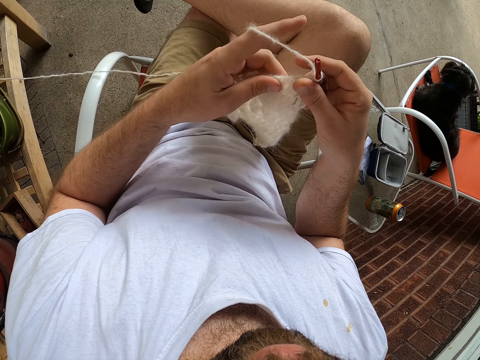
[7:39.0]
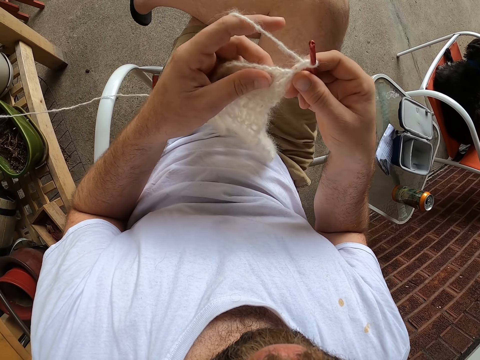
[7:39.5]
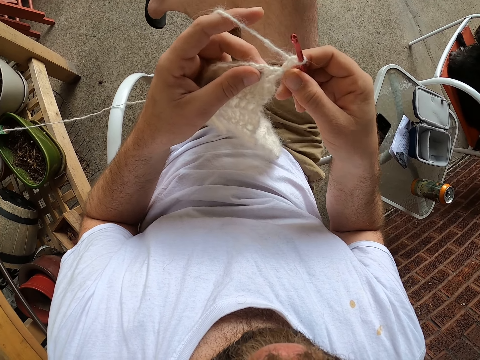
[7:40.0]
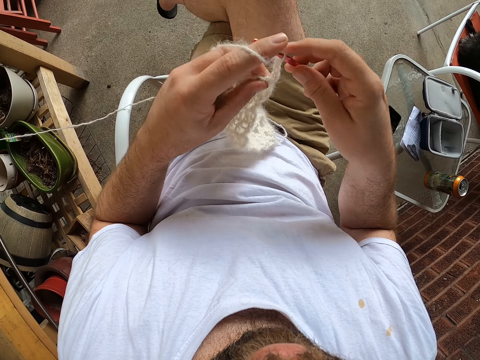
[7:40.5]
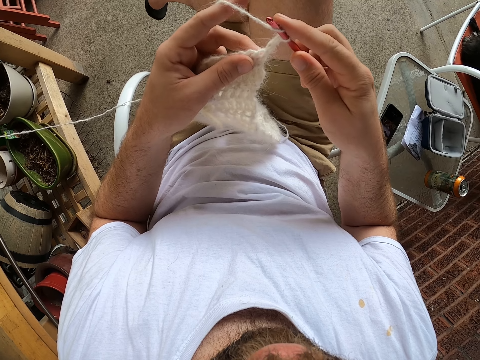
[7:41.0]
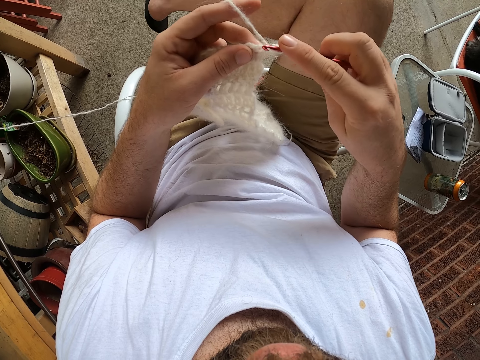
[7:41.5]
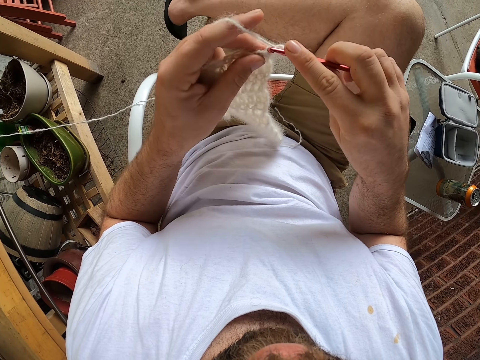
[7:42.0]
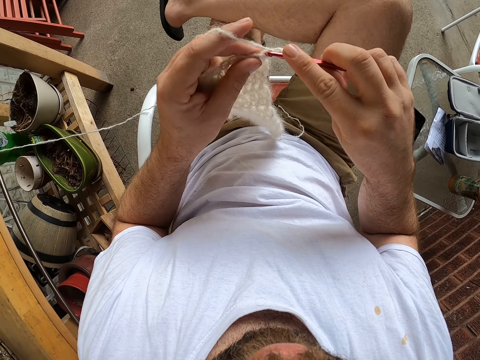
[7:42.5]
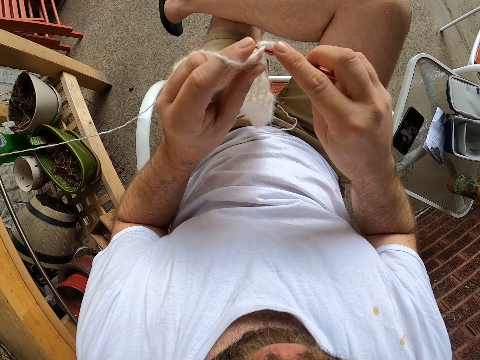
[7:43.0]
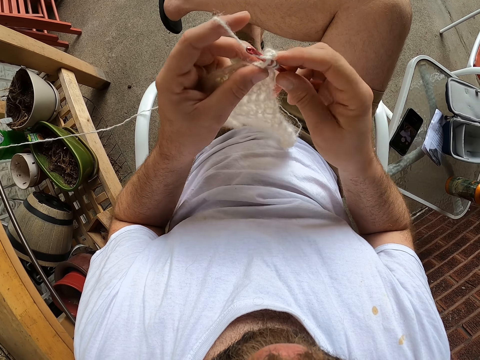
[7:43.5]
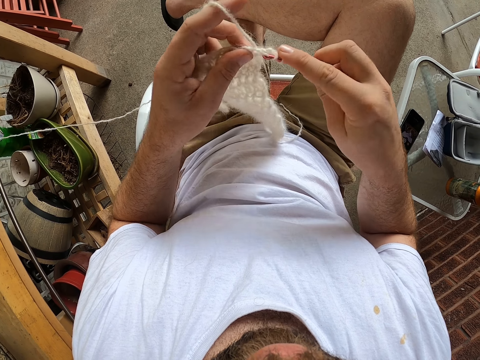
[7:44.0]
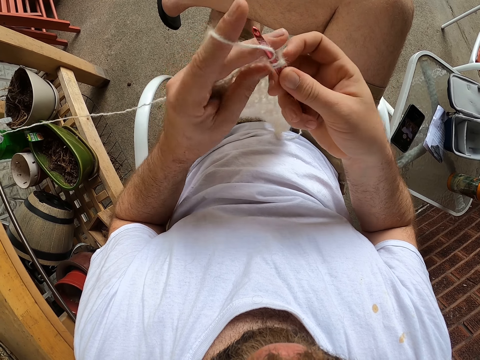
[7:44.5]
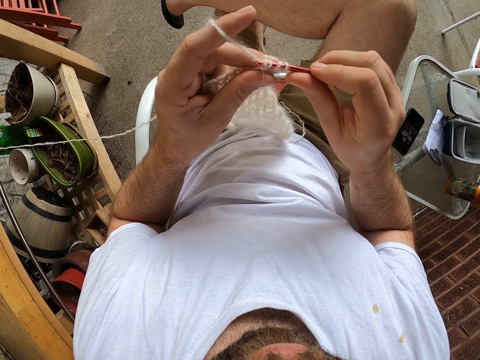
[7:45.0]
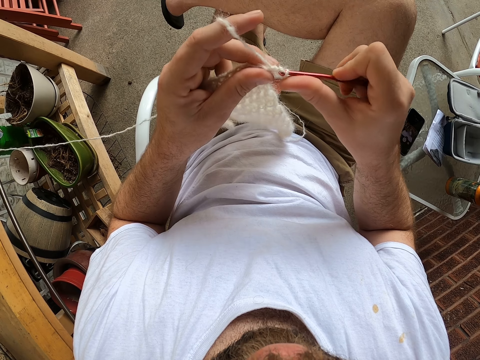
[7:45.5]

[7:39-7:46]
The camera wearer stitches the crochet thread.

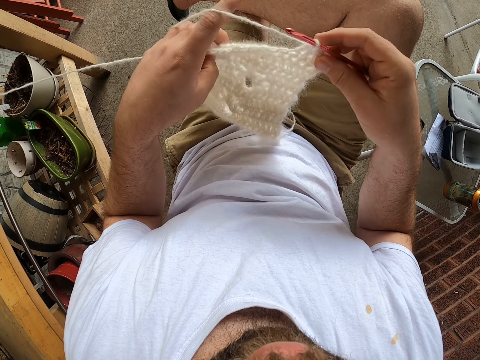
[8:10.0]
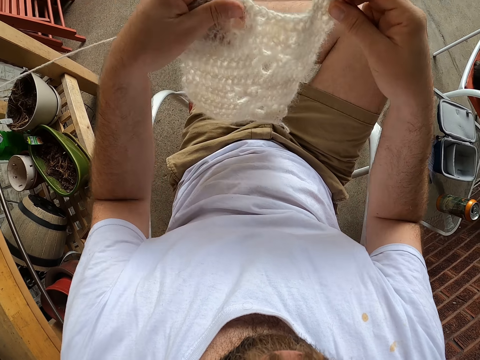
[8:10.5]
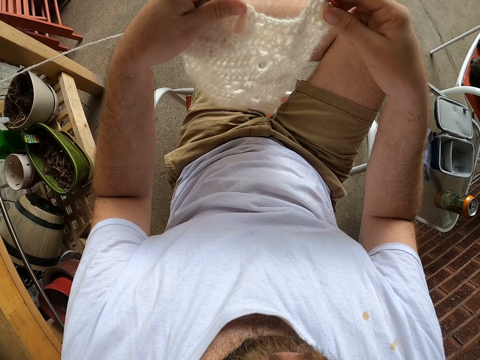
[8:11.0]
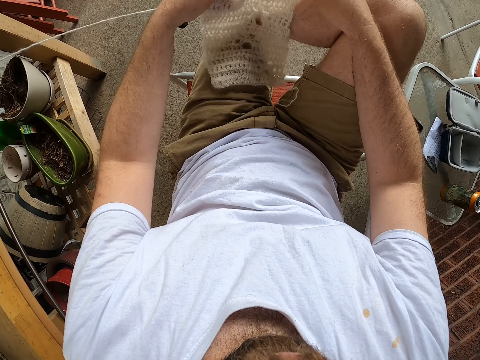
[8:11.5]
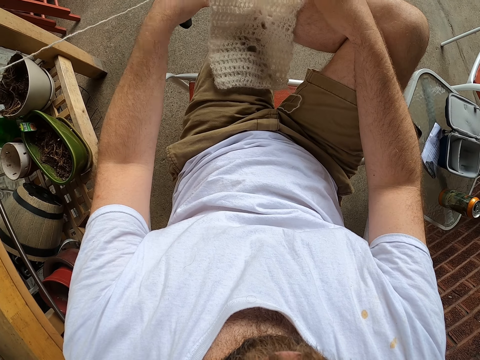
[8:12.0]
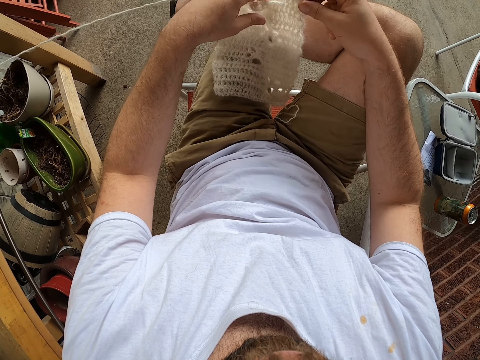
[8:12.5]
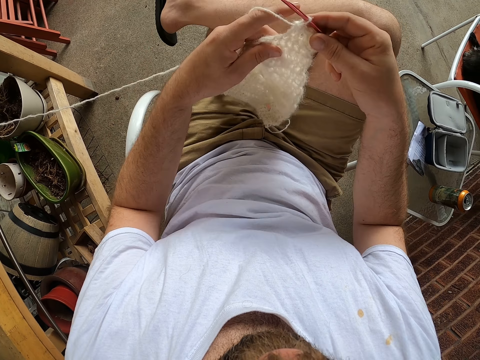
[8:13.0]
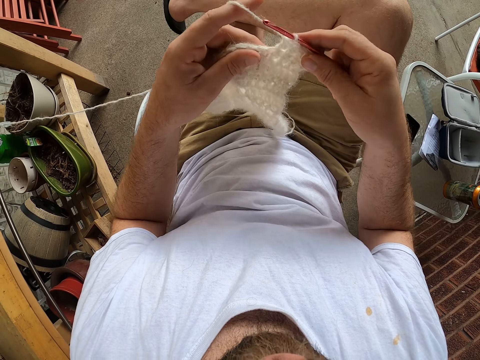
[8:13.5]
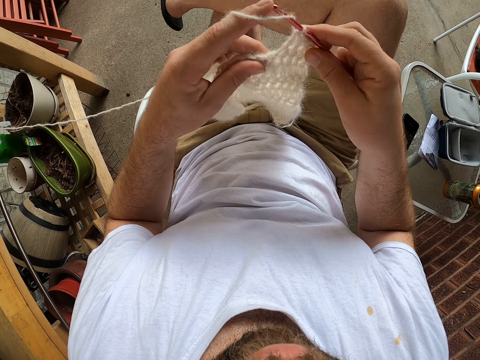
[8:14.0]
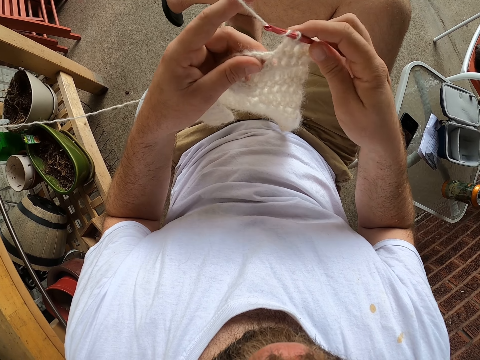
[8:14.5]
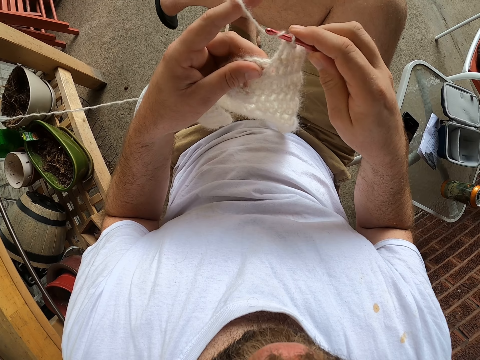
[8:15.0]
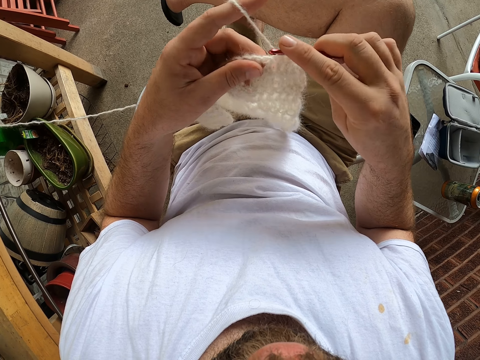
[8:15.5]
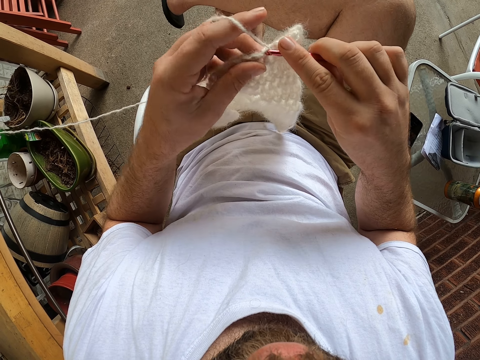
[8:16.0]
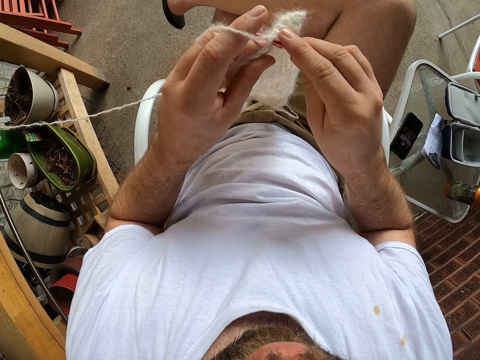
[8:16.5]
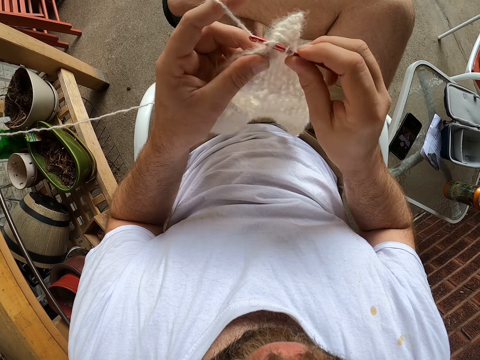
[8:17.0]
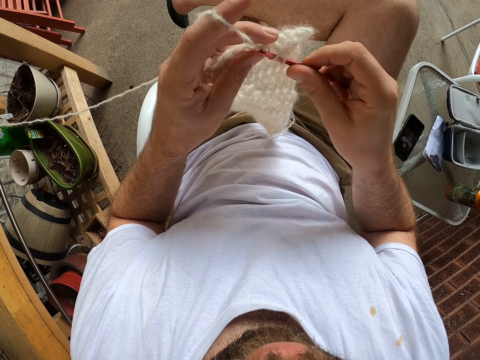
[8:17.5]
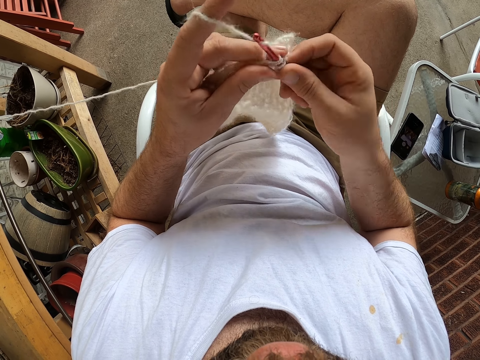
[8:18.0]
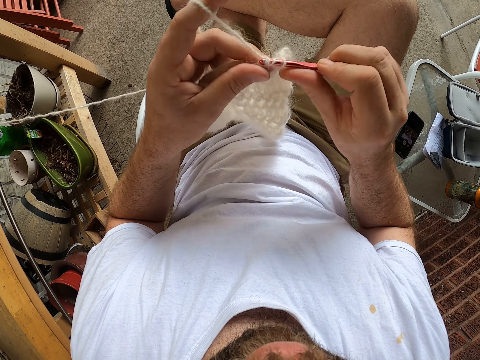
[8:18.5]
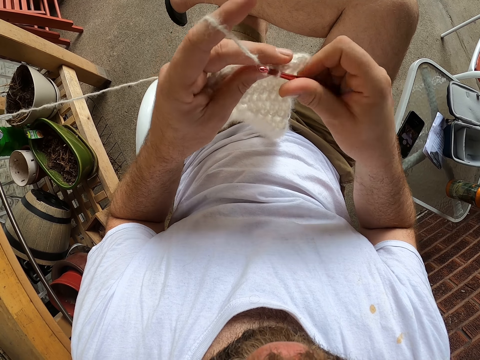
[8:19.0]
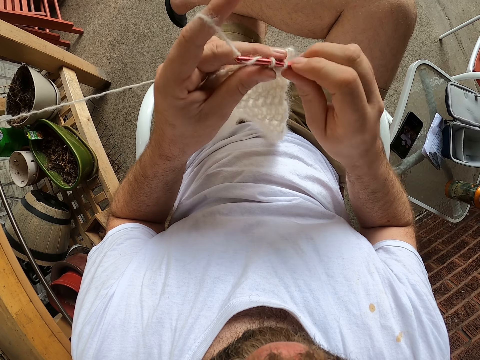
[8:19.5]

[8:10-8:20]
The camera wearer places the scarf onto his left thigh with both hands. He lifts the scarf from his left thigh with both hands. He sews the crochet thread.

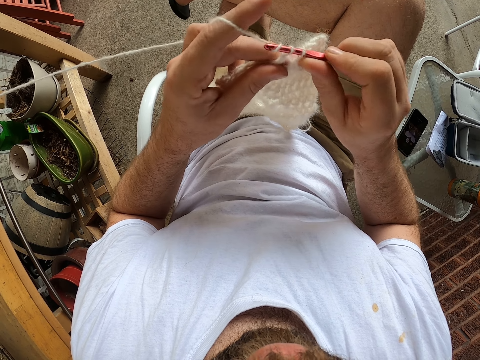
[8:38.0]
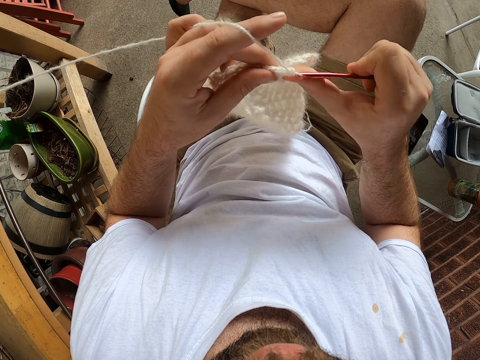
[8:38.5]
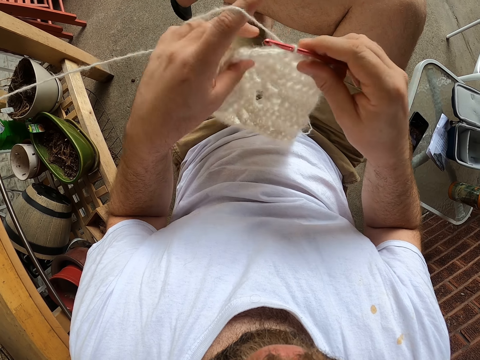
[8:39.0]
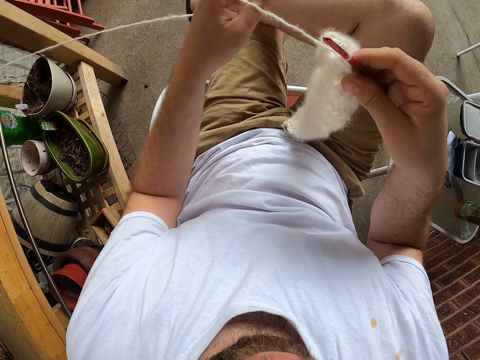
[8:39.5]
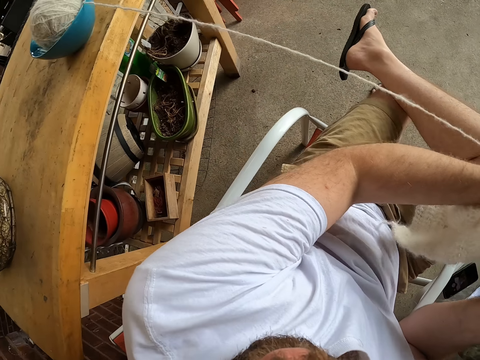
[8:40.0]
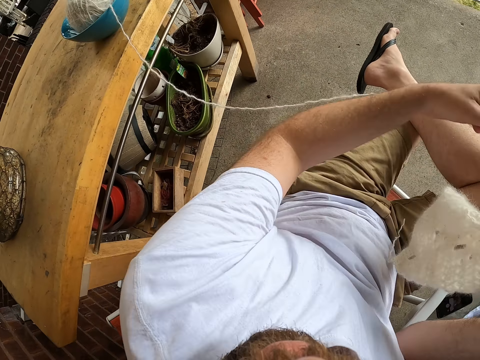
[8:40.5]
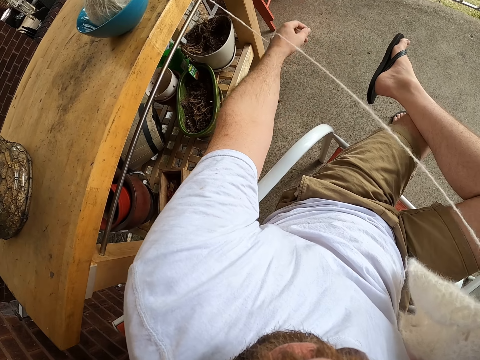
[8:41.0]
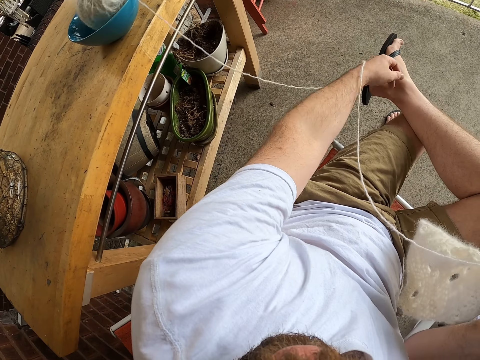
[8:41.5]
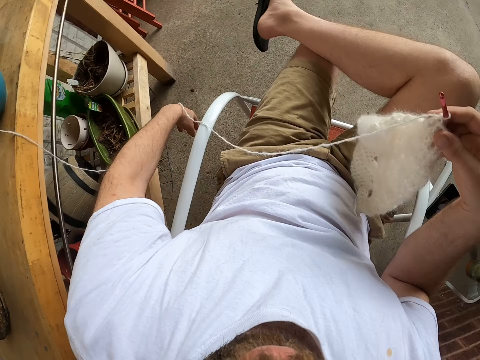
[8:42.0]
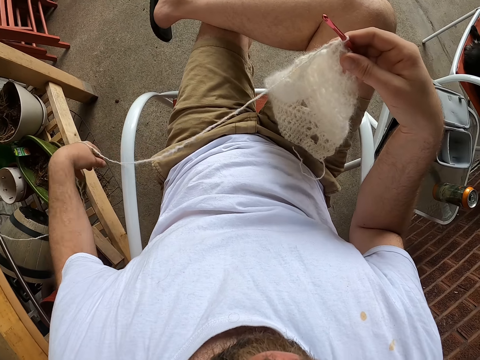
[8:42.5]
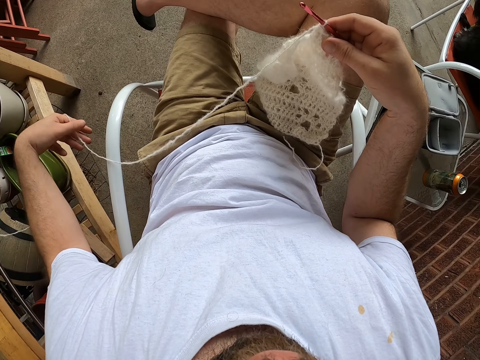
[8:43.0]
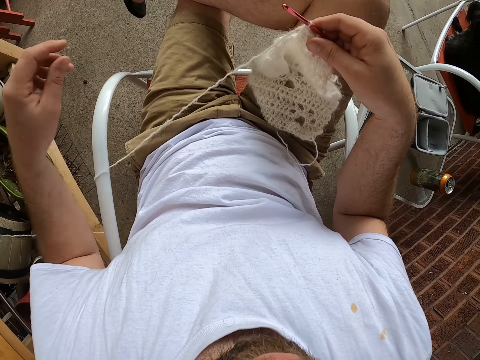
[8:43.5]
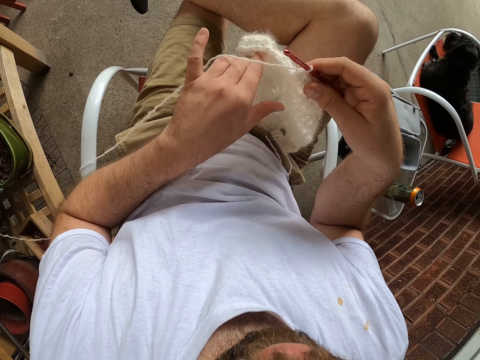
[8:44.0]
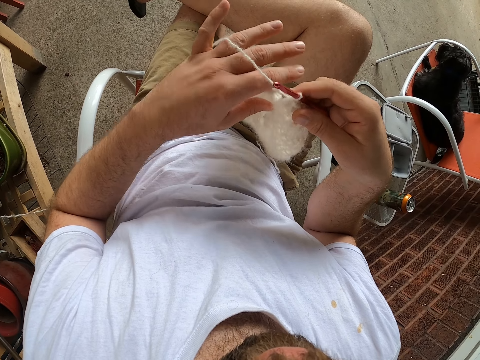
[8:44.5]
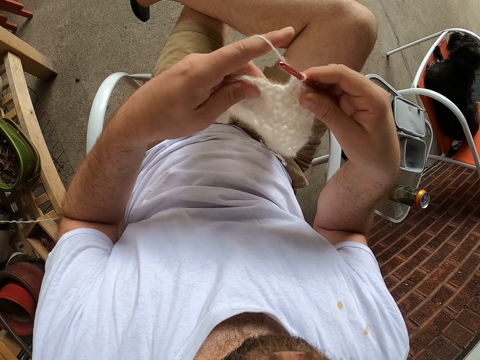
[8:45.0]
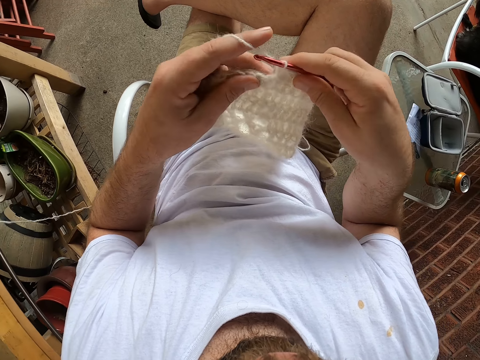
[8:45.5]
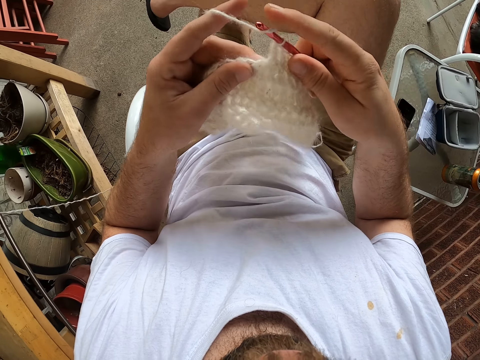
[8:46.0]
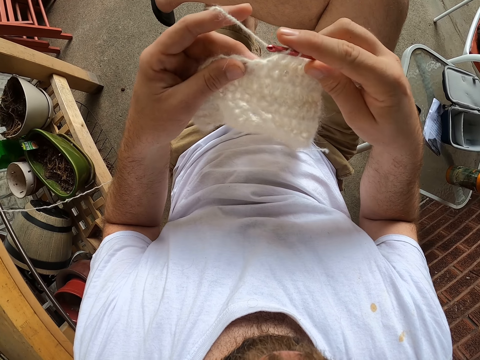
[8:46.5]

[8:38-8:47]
The camera wearer pulls the yarn or thread from the ball of yarn with his left hand. He stitches the crochet thread.
